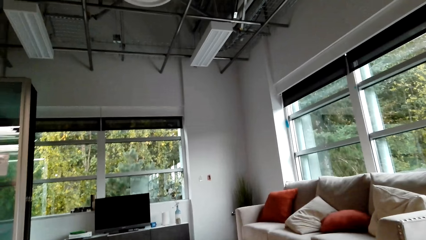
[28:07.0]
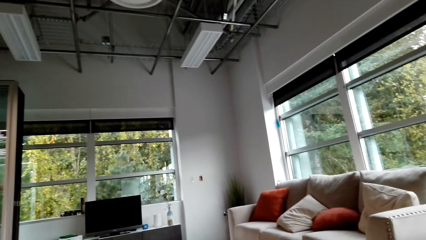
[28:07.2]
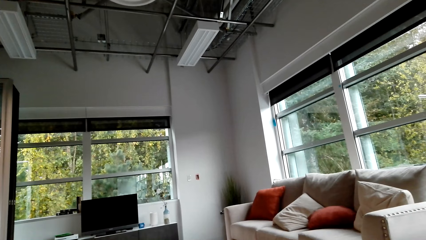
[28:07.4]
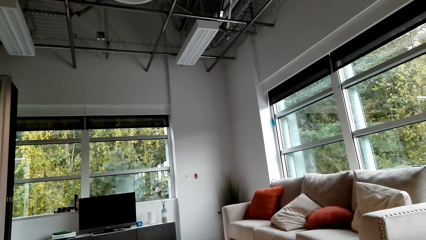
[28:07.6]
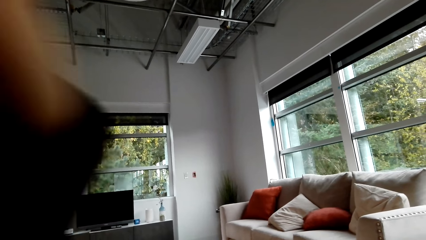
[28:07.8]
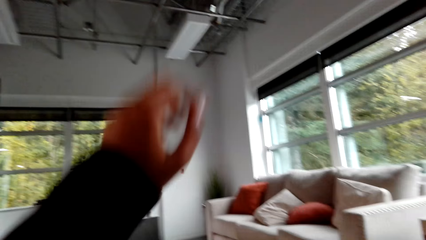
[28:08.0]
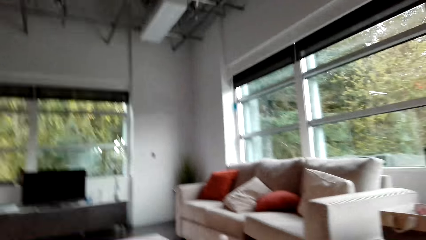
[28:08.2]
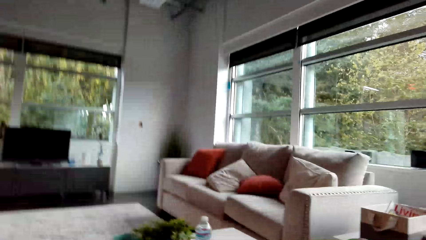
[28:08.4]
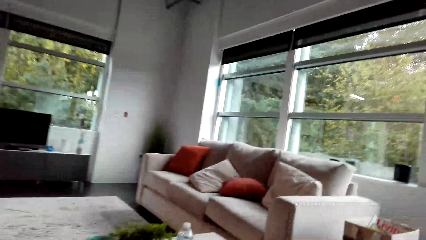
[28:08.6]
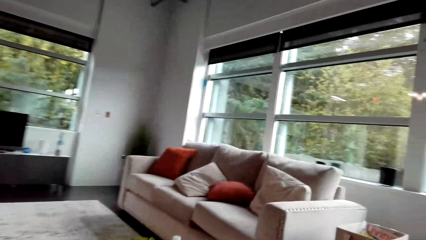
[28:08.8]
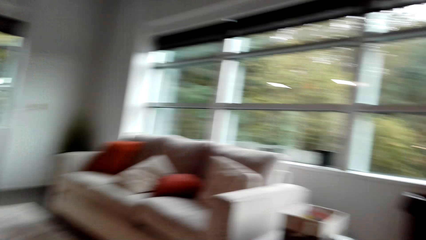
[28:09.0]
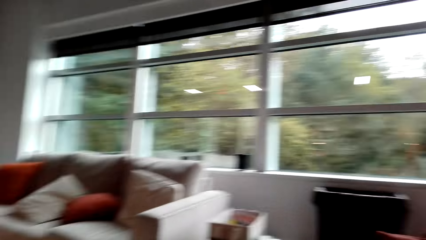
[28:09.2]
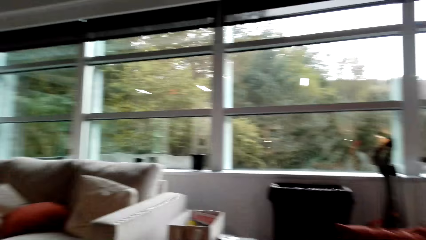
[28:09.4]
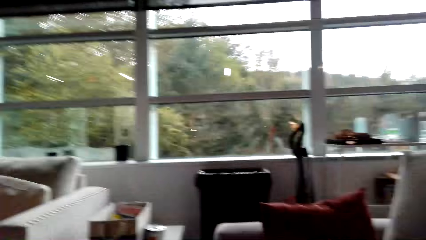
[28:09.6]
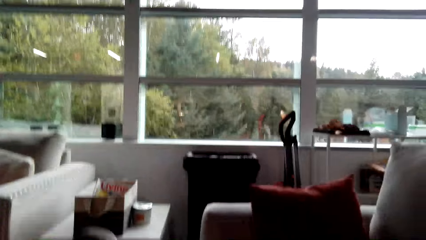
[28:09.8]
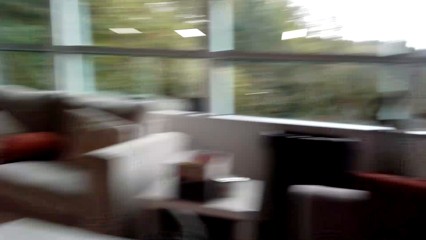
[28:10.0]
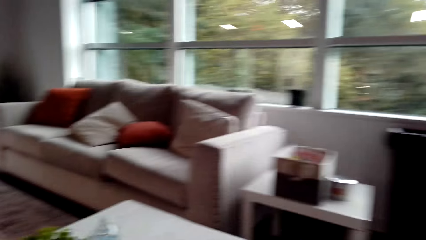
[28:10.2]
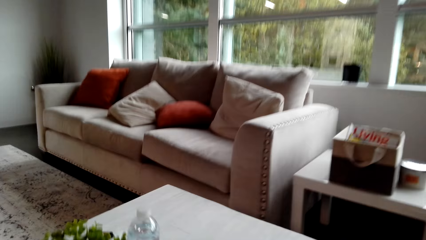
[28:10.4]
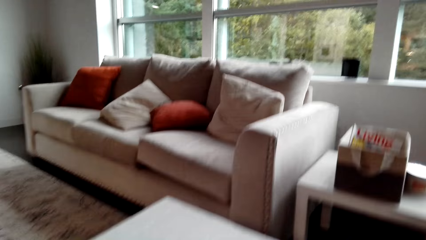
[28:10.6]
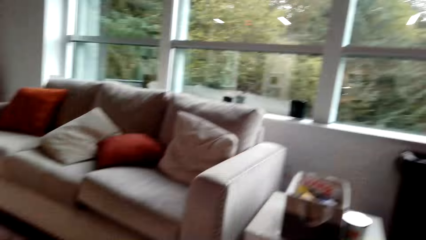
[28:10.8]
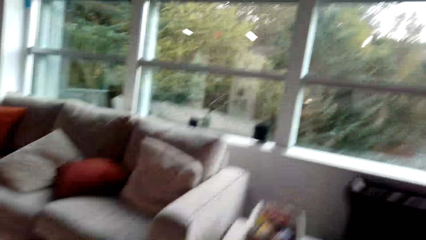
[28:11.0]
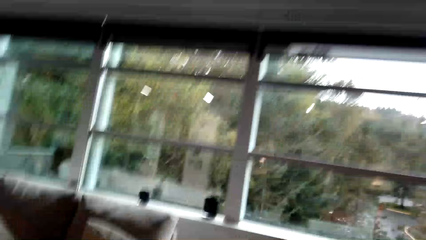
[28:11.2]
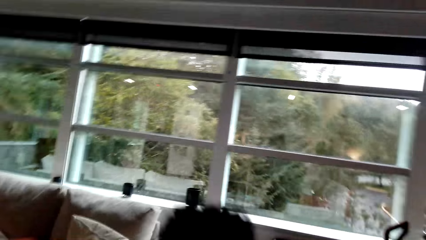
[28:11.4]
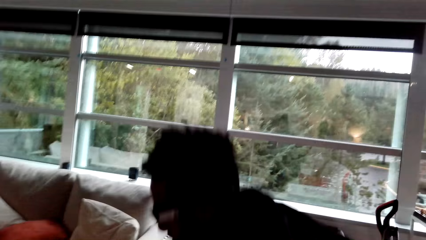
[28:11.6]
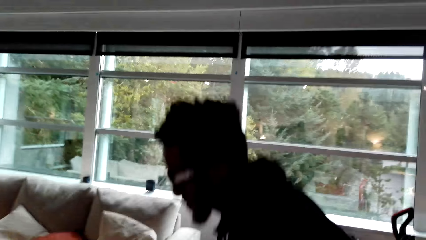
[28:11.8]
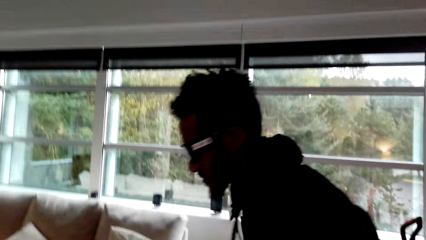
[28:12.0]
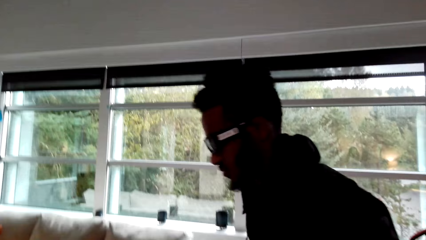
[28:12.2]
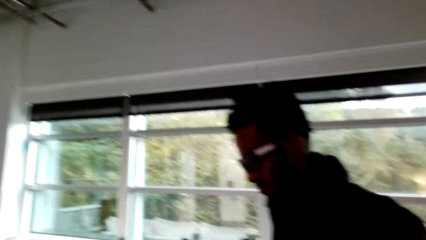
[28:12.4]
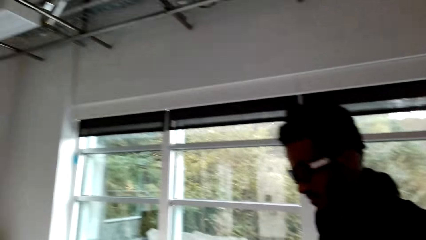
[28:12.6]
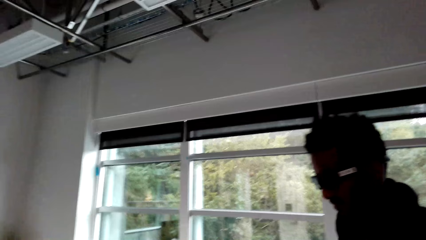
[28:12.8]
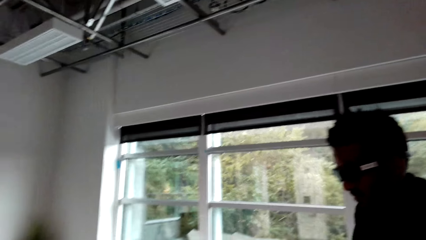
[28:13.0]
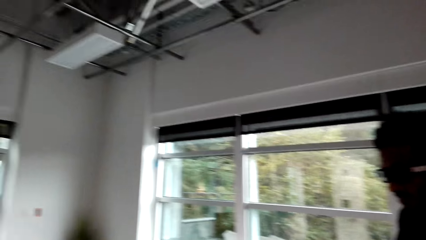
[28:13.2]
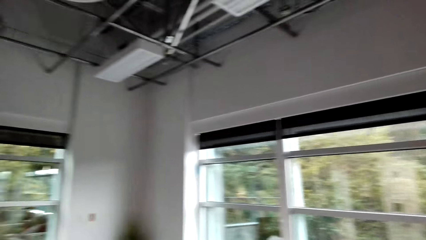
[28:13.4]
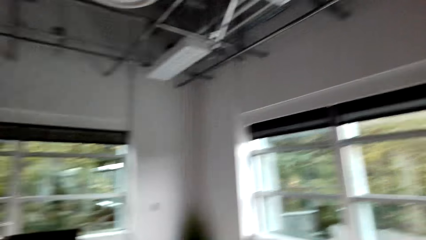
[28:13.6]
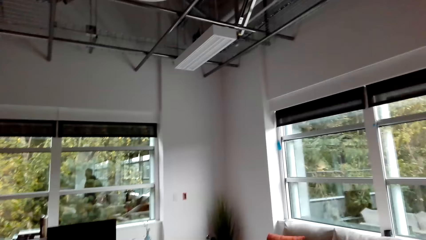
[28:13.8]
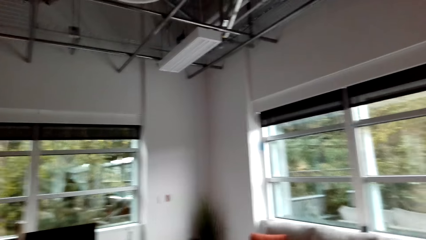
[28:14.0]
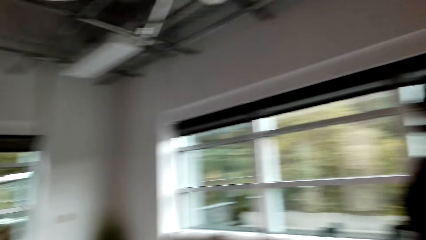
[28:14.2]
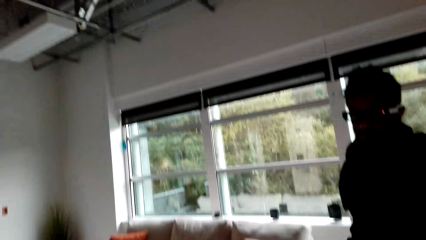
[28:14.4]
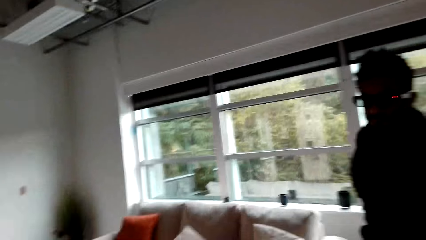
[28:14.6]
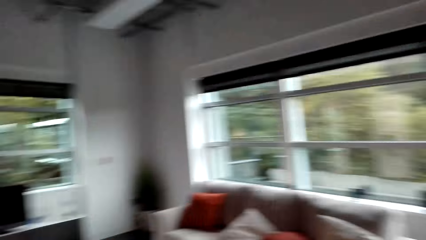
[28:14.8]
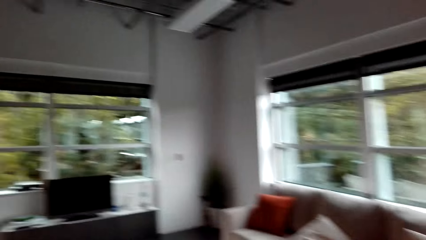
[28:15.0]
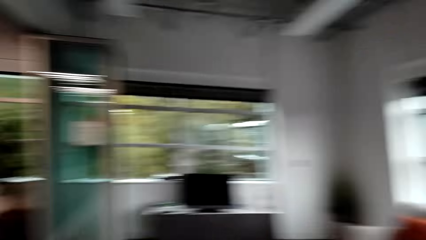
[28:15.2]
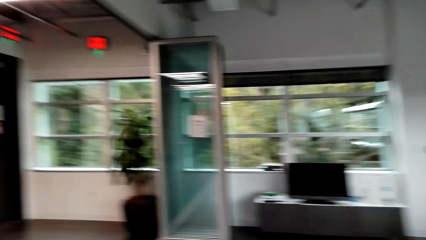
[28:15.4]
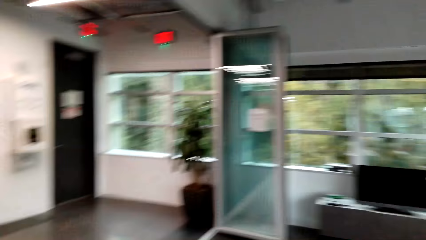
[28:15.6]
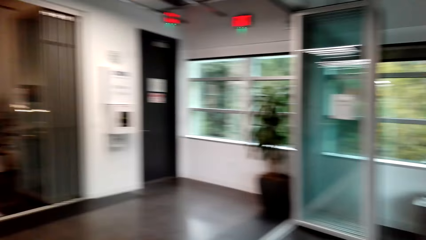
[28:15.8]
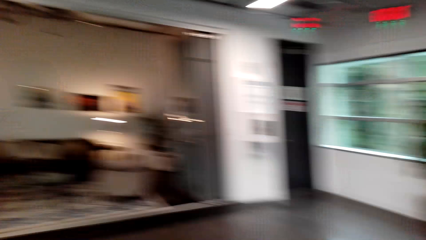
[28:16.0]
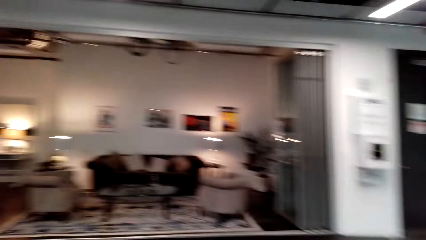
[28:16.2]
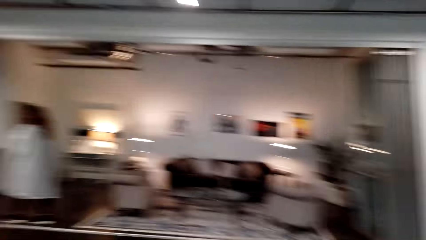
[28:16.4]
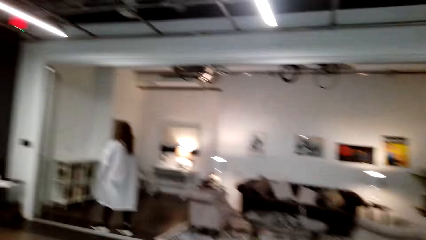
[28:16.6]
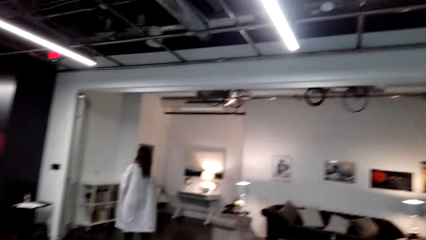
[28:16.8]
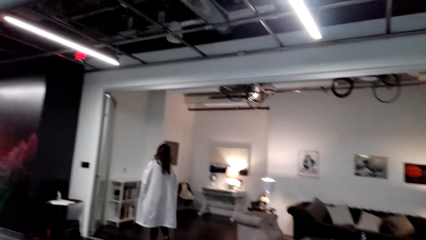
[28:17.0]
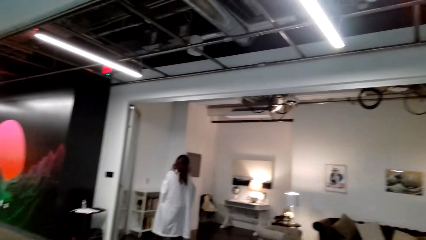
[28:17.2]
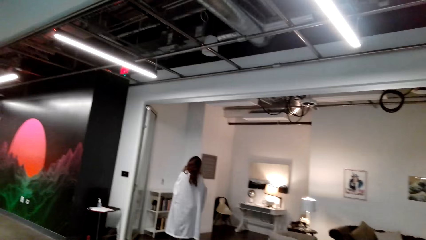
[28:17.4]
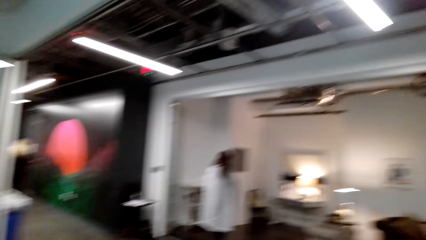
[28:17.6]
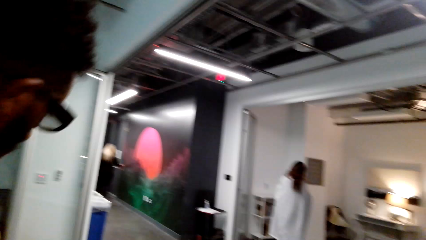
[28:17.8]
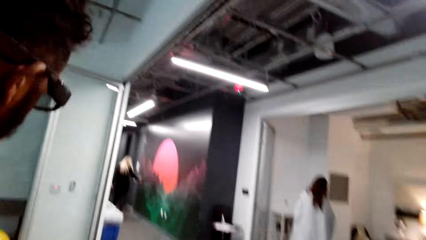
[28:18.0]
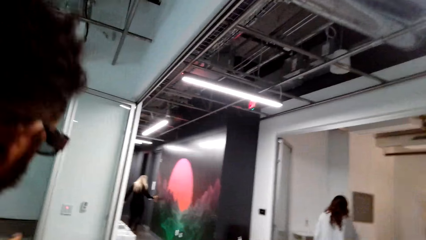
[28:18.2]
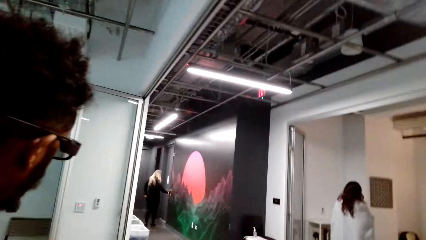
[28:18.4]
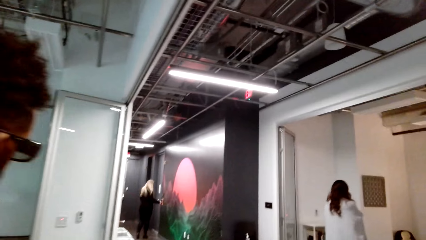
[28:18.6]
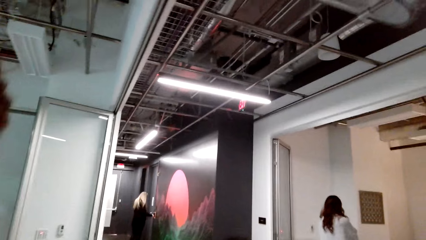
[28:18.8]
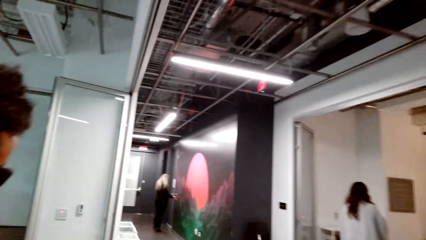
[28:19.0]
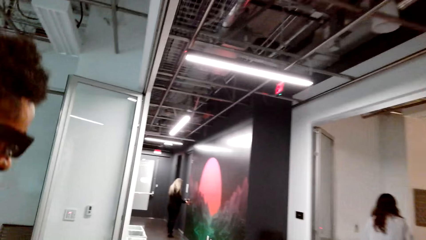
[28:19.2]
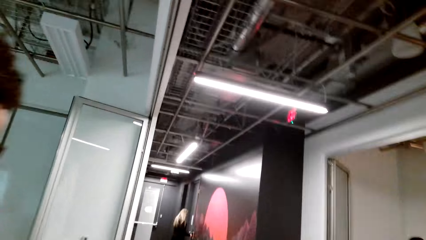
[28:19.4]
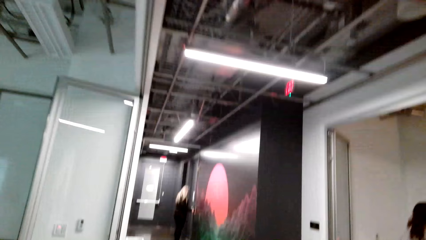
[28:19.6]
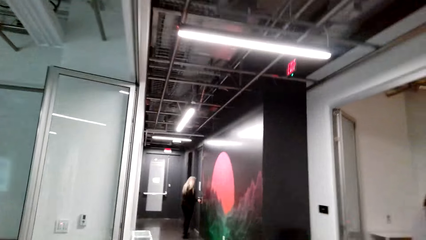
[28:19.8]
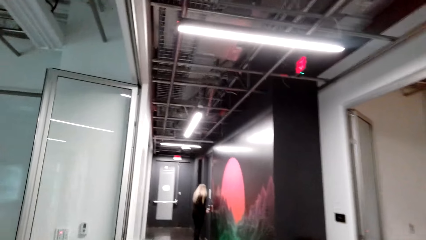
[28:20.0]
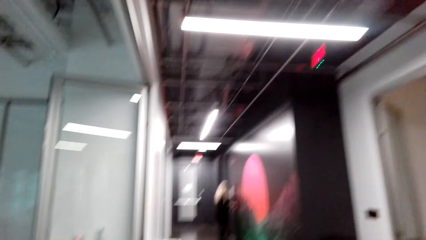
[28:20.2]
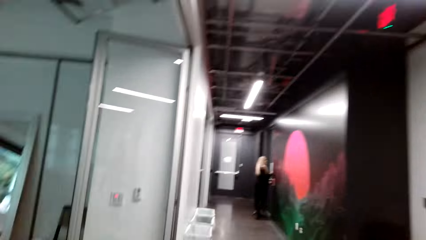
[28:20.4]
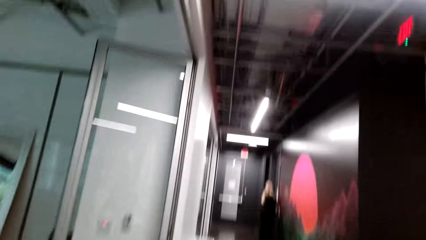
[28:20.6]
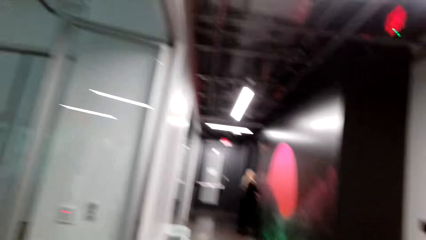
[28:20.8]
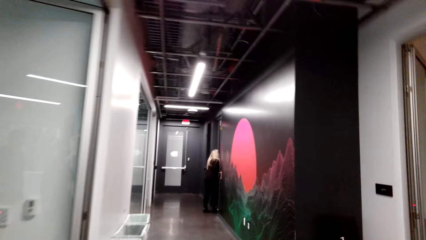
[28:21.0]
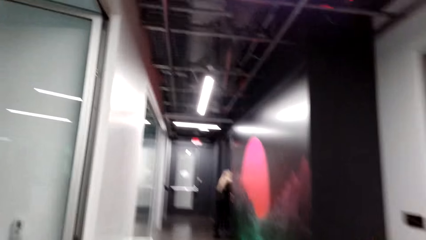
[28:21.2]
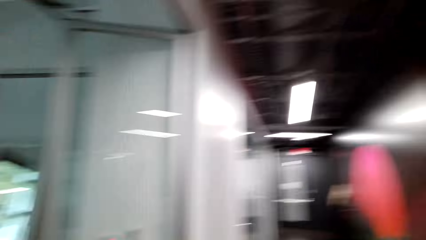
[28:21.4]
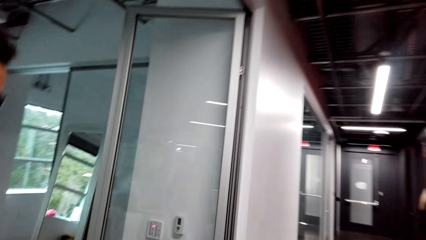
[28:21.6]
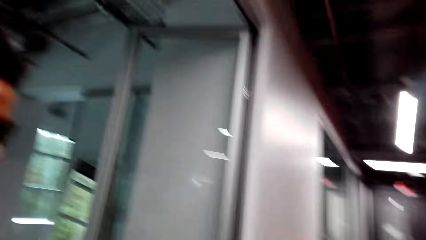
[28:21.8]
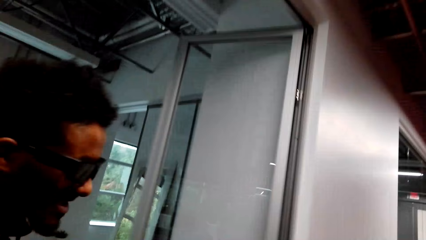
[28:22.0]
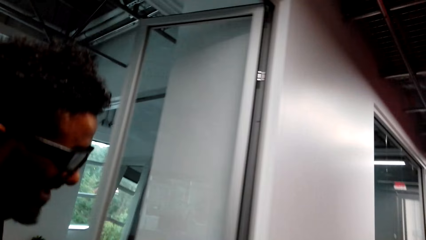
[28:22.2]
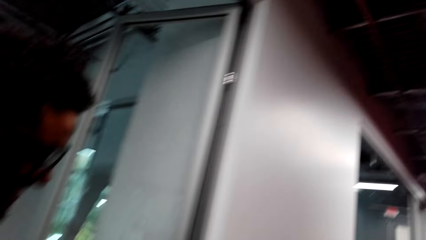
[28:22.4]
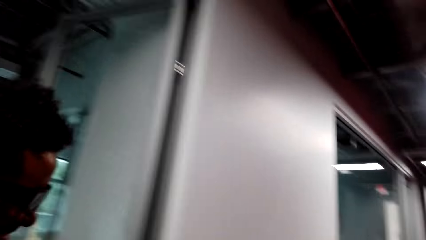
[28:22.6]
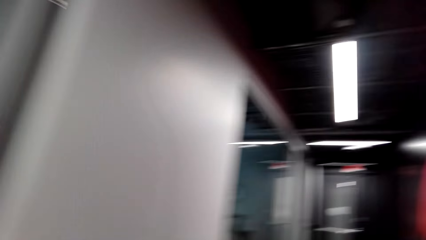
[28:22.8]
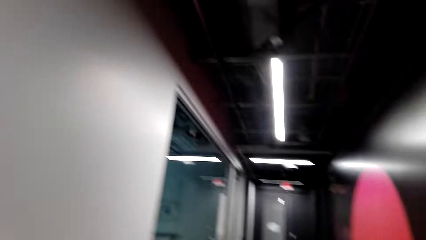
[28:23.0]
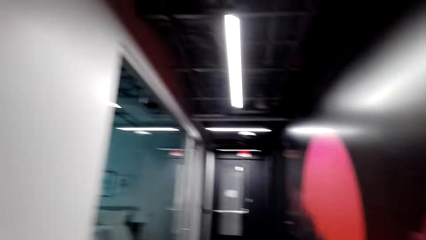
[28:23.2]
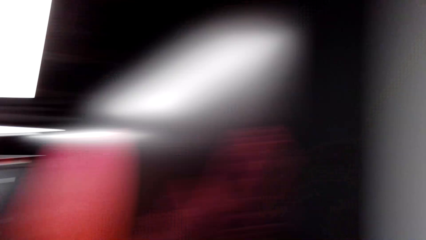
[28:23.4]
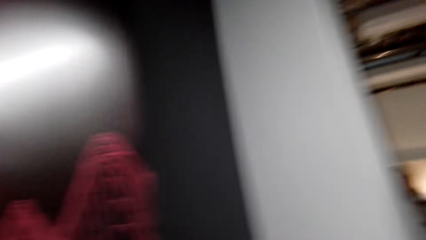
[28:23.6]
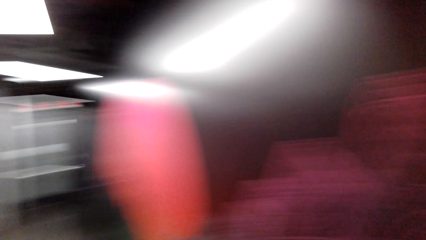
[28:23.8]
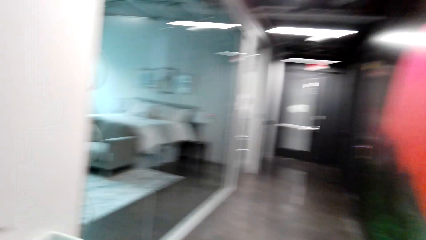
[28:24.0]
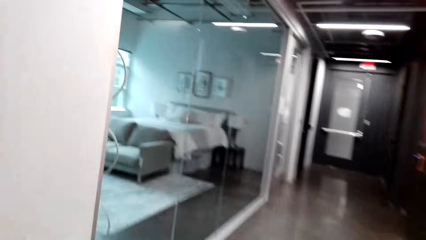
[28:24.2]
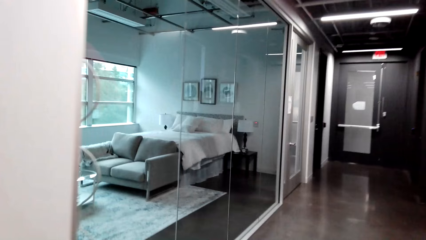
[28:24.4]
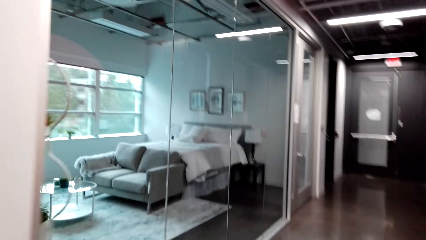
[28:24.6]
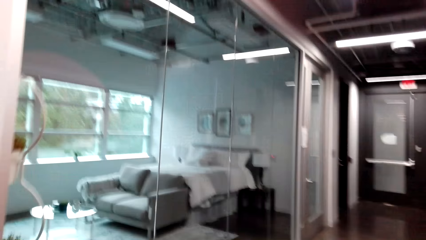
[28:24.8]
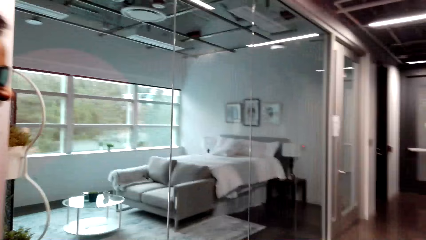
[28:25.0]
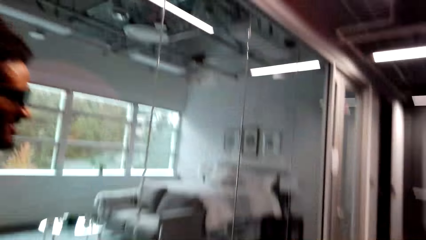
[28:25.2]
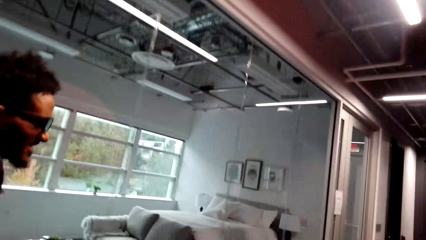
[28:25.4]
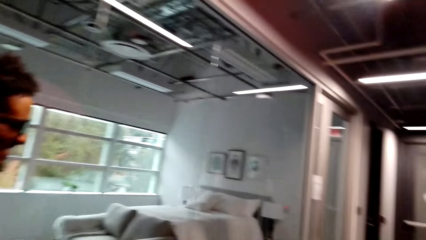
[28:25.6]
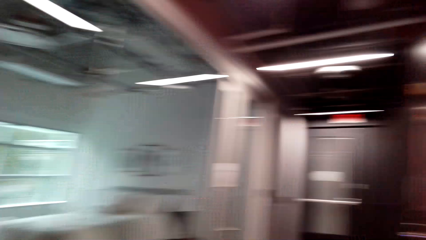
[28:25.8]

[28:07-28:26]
The camera wearer moves the left hand. A person stands. The camera wearer turns. Another person walks around. The first person walks around. The camera wearer walks around.
